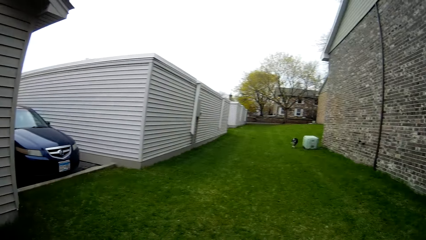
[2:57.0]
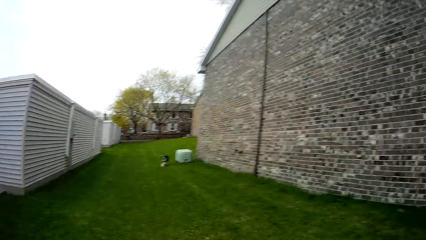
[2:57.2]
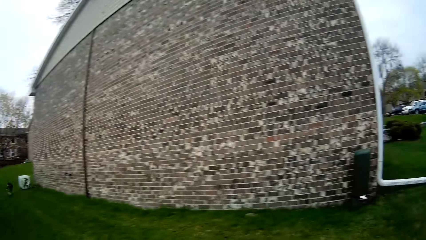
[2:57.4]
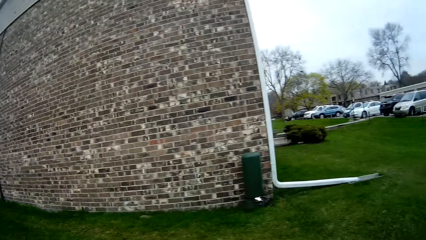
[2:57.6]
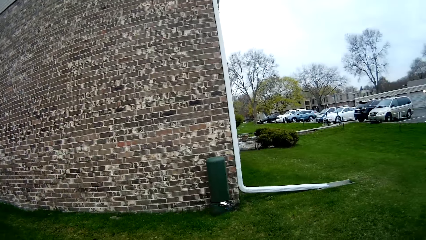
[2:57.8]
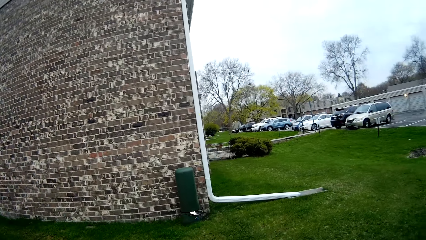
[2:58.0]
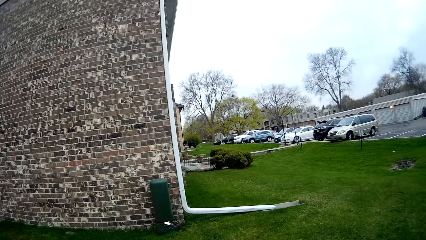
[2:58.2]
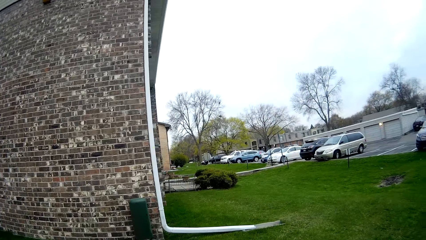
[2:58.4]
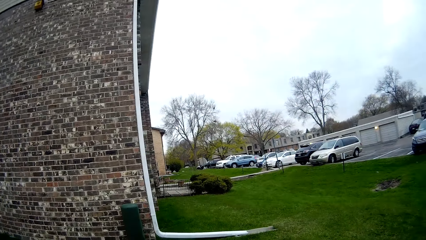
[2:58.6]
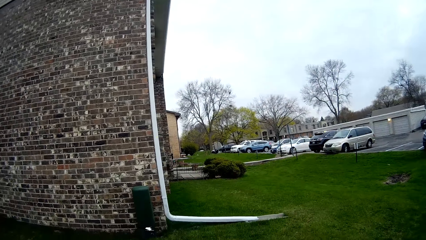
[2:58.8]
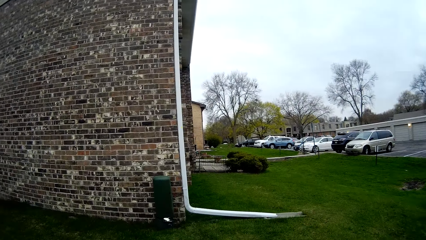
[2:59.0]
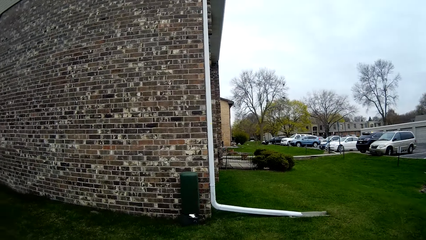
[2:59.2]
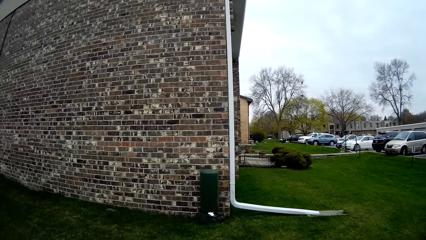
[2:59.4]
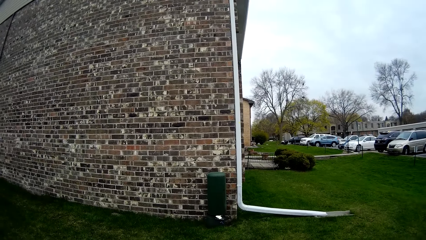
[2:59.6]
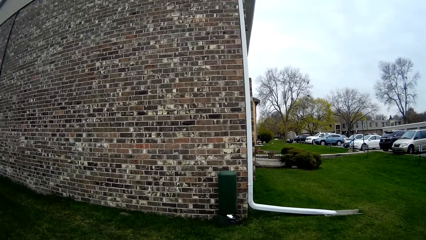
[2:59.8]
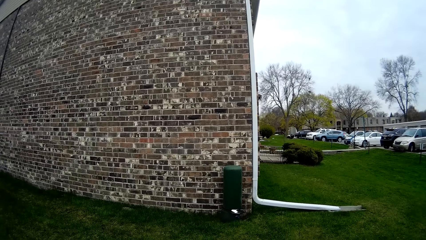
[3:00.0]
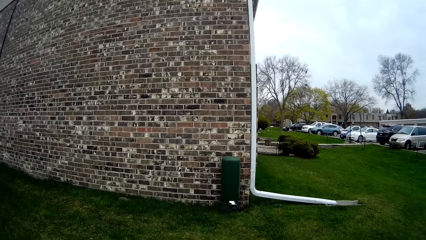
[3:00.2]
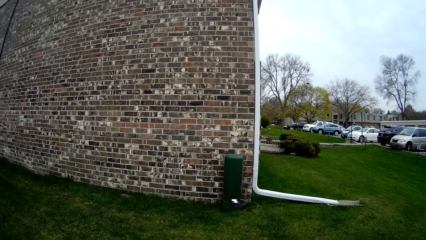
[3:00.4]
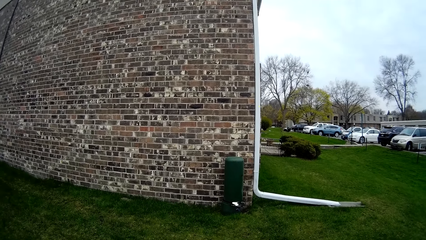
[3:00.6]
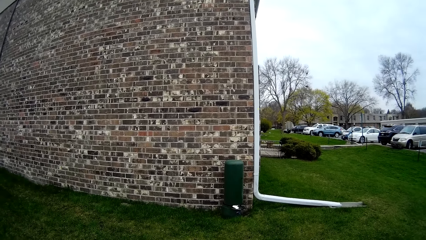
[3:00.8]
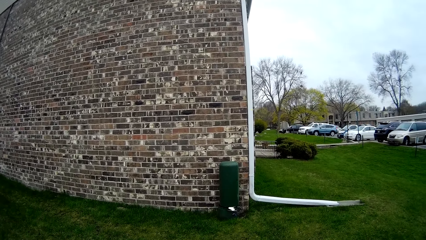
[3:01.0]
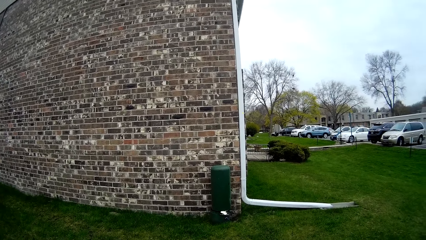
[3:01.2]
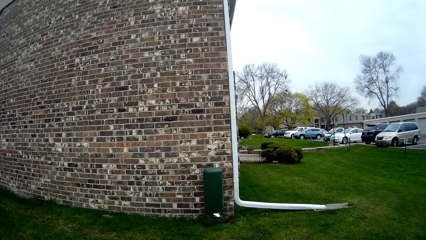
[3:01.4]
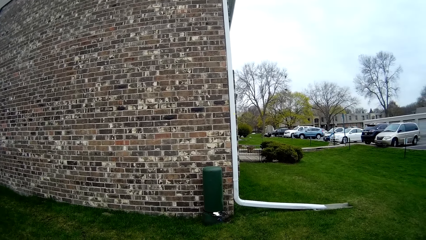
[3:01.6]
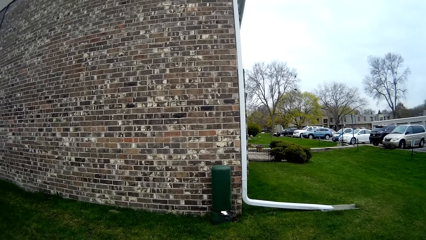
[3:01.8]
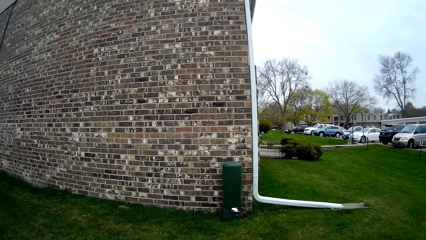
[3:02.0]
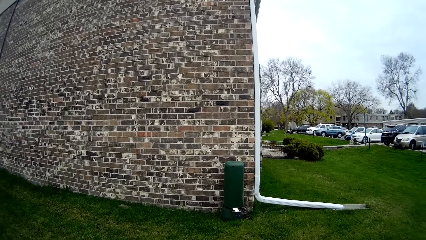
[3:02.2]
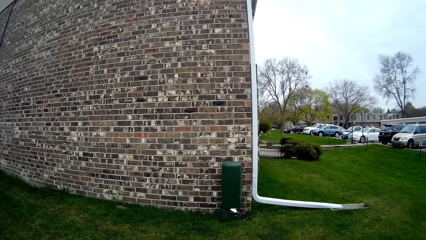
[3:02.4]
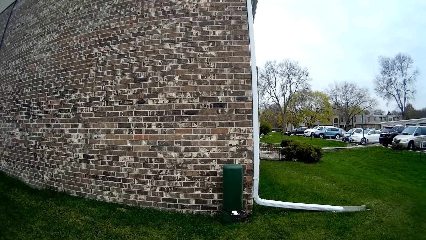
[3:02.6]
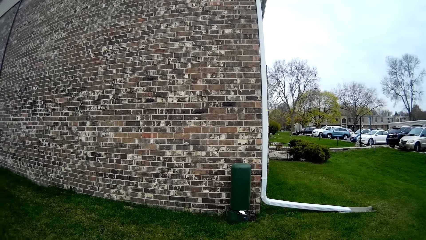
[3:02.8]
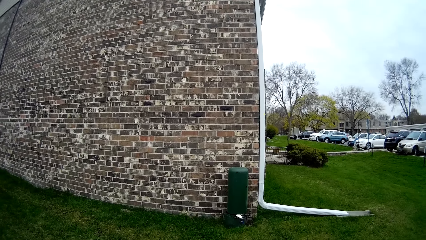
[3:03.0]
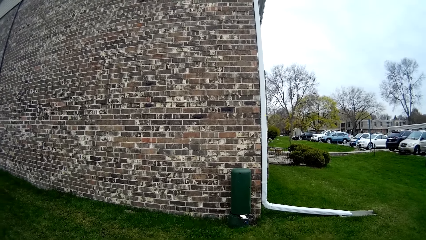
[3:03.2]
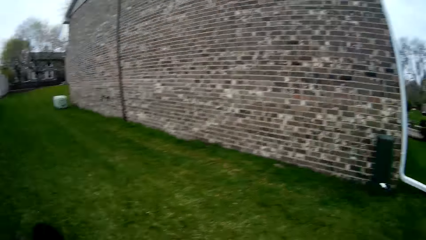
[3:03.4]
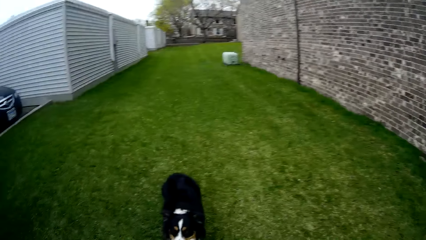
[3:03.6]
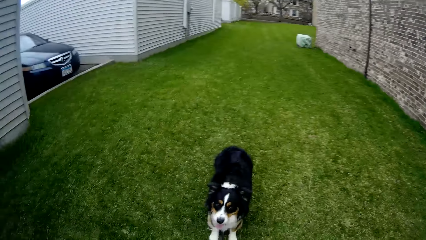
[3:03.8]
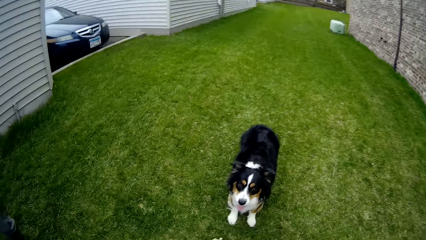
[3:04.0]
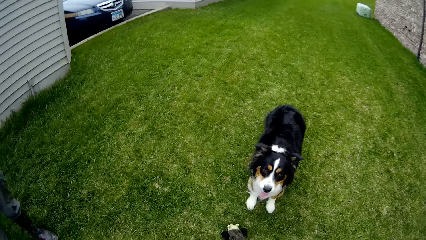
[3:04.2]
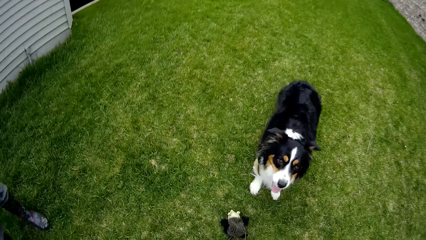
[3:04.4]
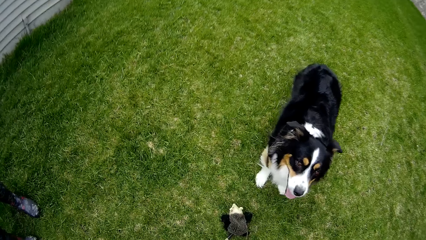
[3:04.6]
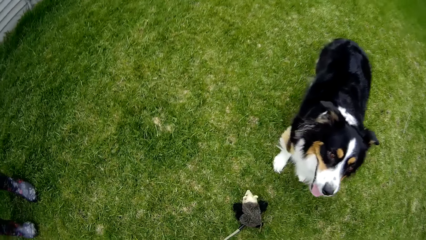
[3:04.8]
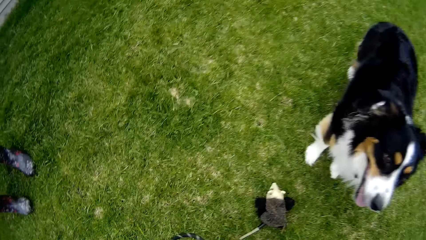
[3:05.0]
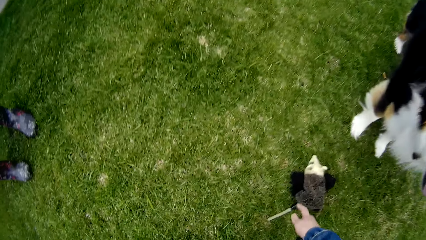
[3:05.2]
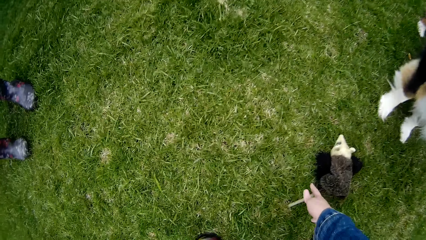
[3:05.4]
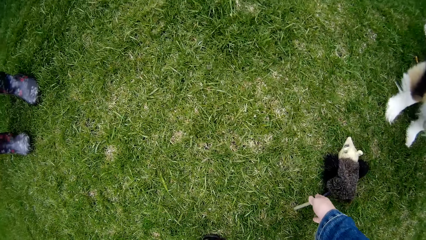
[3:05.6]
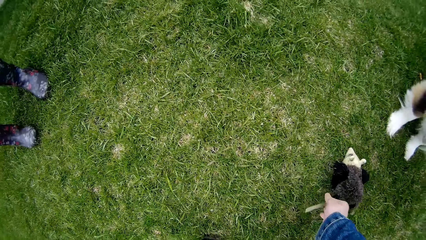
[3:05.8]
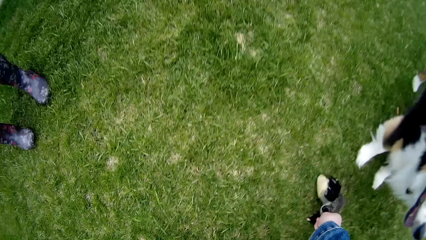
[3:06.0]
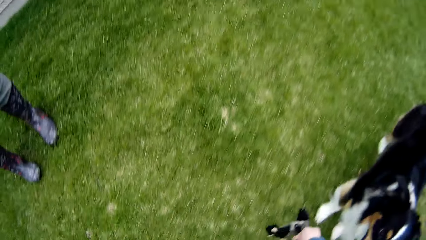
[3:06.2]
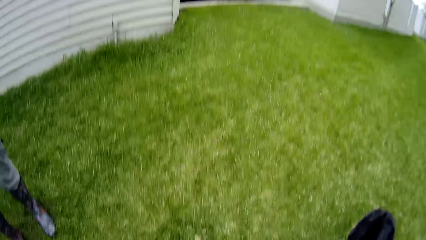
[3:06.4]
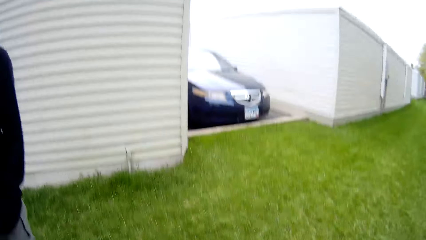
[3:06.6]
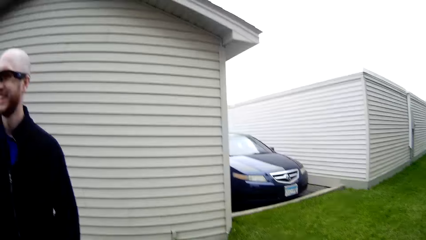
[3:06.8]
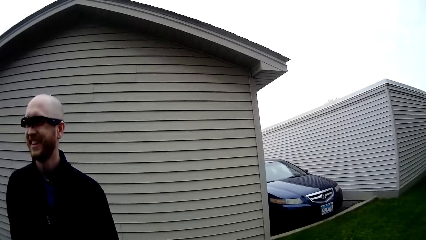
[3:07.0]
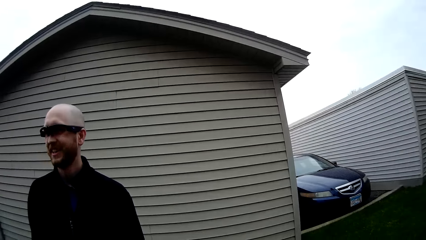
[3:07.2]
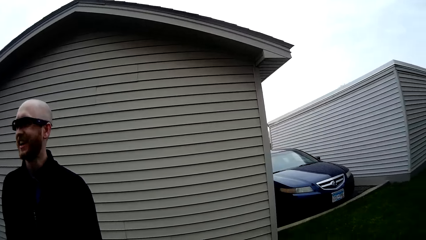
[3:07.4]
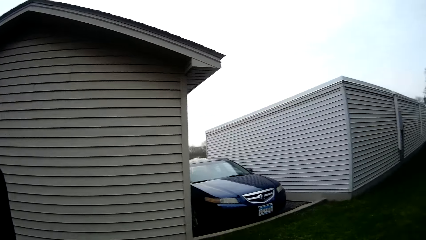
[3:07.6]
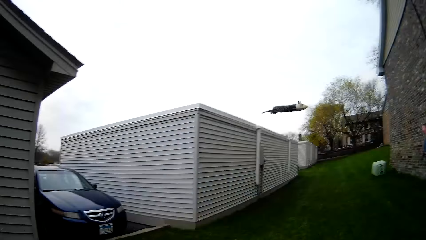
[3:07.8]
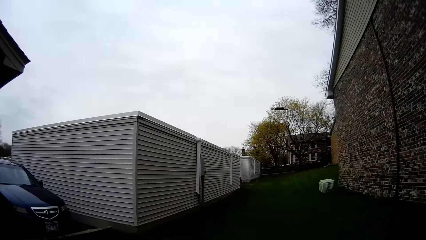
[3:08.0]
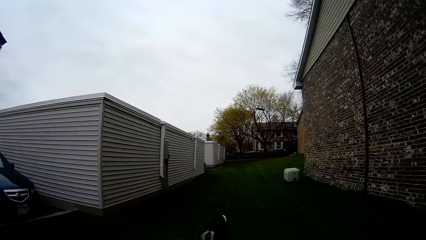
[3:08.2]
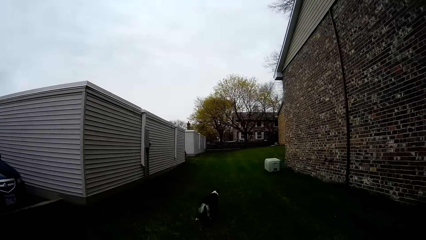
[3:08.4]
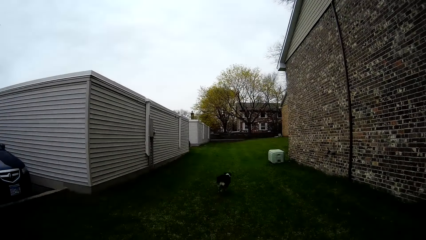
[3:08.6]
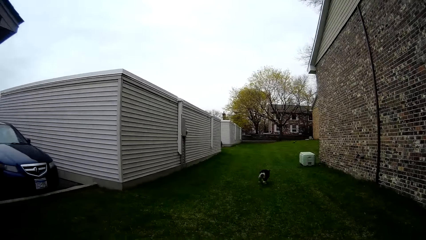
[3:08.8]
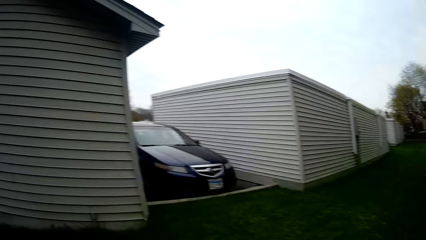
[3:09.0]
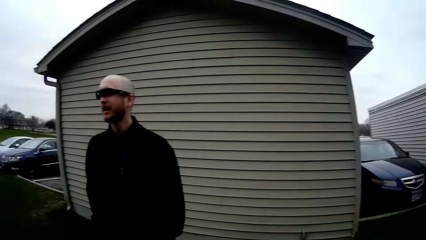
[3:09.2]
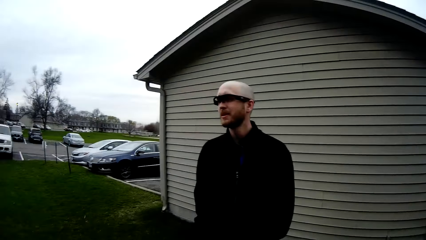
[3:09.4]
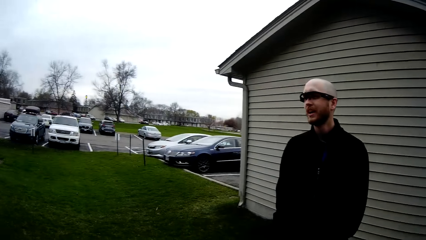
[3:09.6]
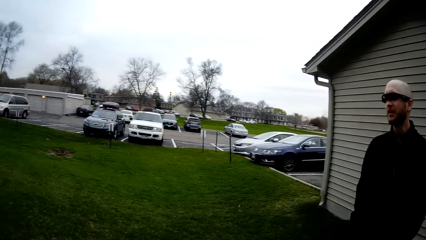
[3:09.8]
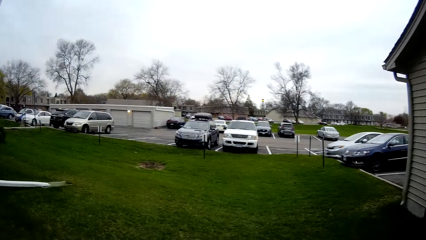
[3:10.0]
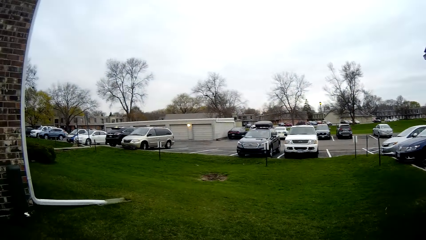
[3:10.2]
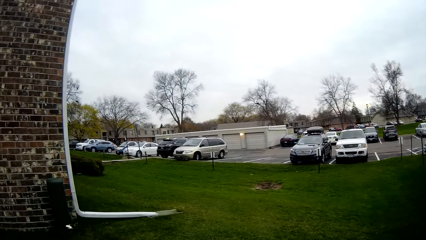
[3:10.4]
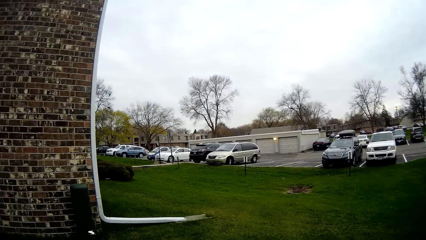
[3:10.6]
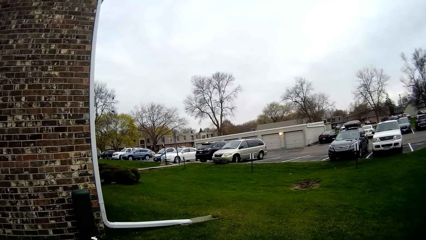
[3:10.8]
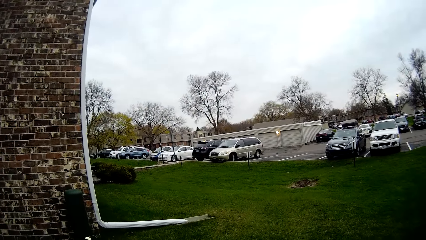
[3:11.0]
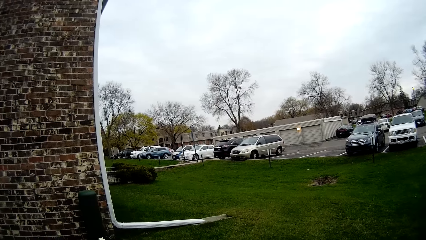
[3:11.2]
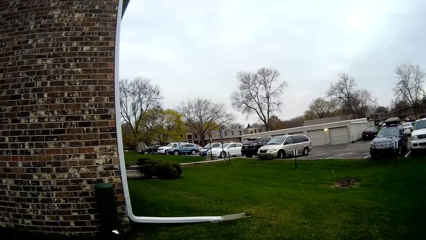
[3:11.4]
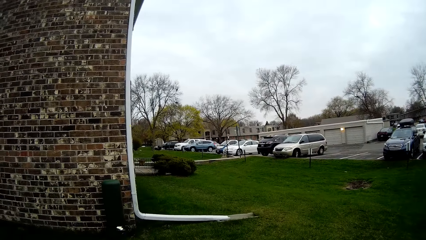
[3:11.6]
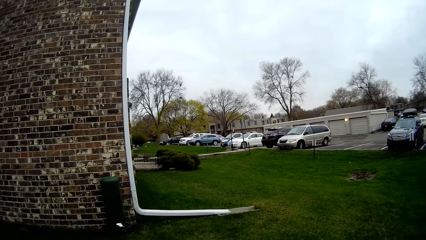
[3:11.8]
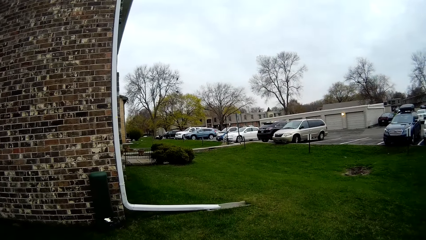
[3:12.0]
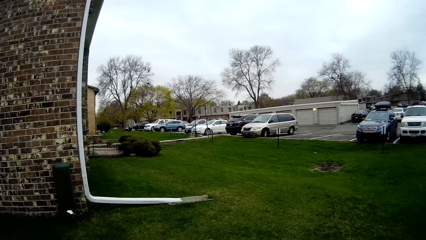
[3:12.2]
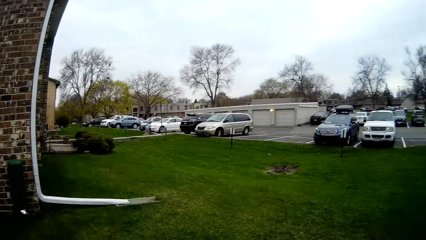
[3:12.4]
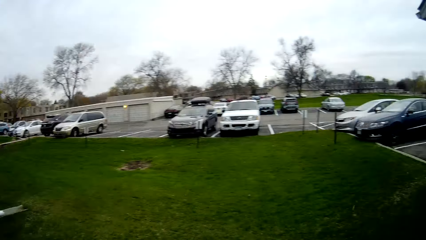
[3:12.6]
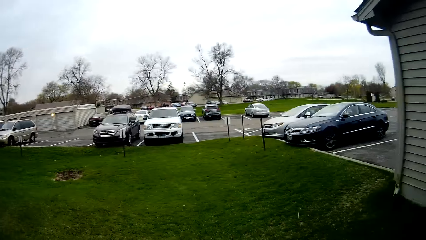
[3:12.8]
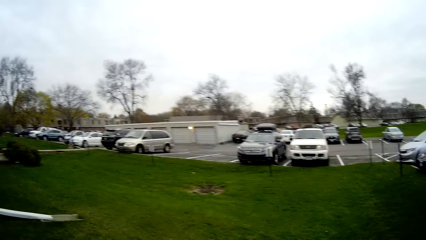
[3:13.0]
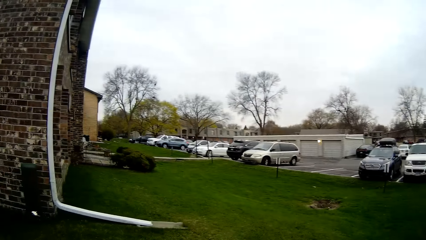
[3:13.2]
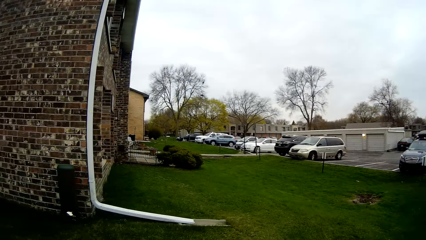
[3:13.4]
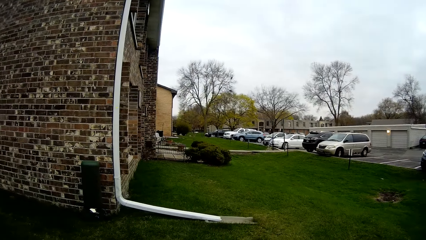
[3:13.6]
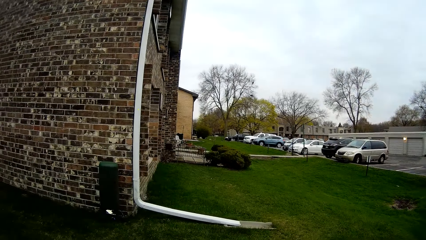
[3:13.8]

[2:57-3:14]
The camera wearer looks around. The dog looks around. The camera wearer picks up the toy from the ground with her right hand. She throws the toy in her right hand. The dog runs after the toy. The camera wearer looks around.
